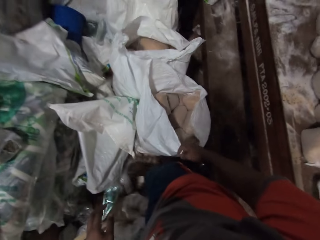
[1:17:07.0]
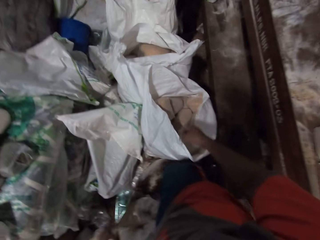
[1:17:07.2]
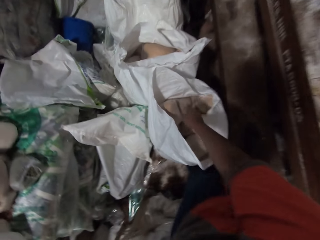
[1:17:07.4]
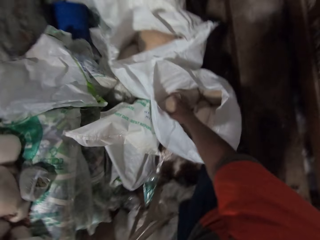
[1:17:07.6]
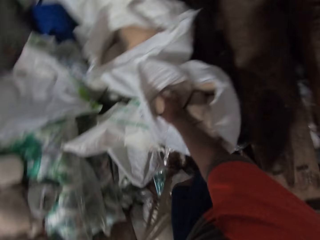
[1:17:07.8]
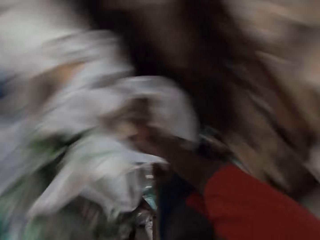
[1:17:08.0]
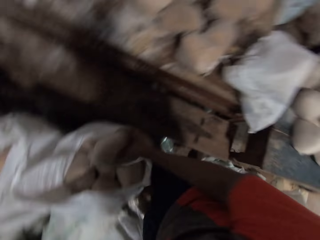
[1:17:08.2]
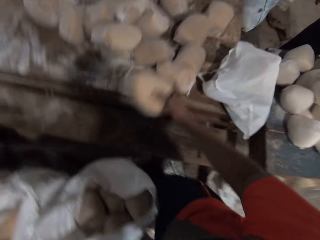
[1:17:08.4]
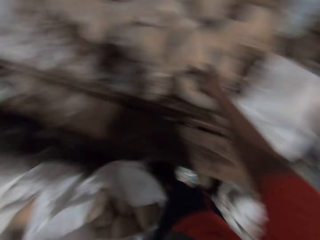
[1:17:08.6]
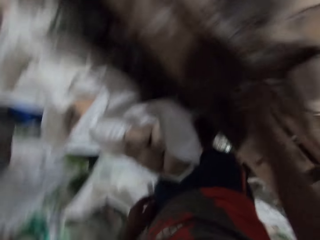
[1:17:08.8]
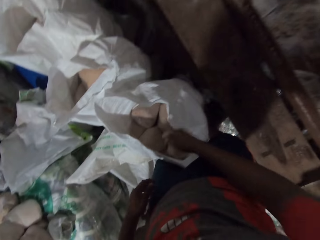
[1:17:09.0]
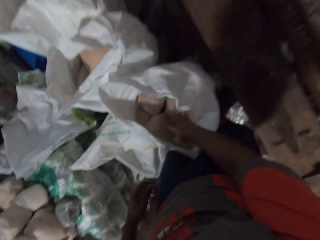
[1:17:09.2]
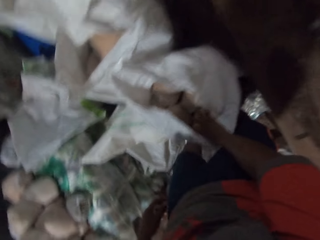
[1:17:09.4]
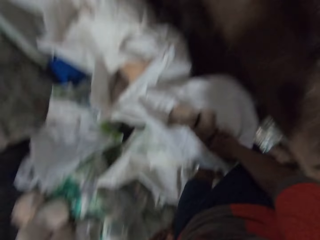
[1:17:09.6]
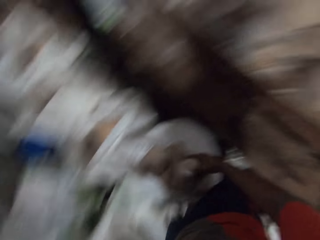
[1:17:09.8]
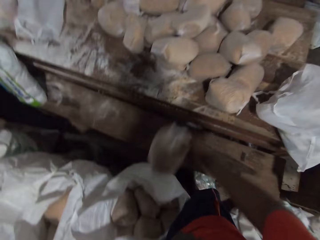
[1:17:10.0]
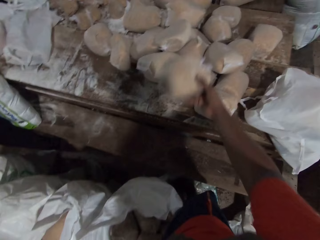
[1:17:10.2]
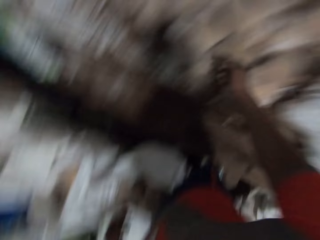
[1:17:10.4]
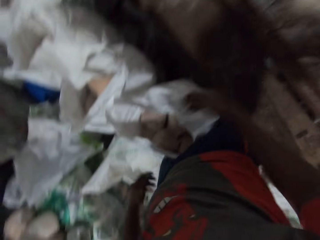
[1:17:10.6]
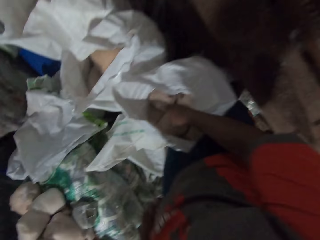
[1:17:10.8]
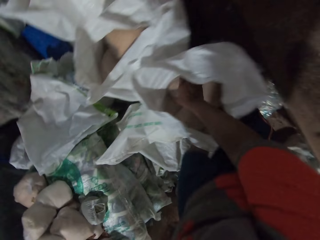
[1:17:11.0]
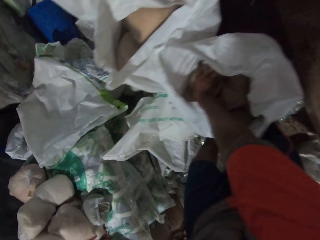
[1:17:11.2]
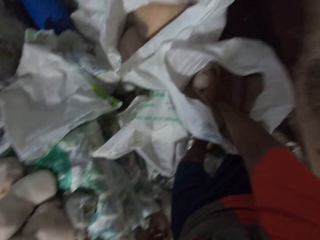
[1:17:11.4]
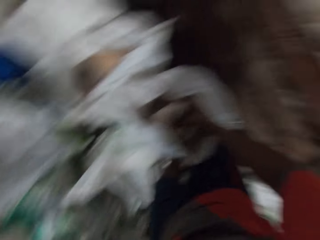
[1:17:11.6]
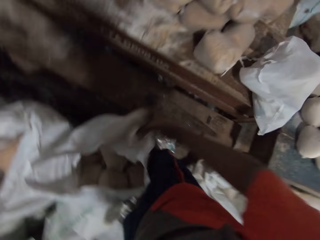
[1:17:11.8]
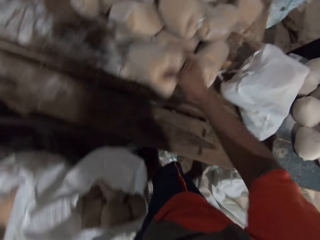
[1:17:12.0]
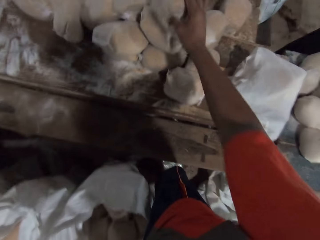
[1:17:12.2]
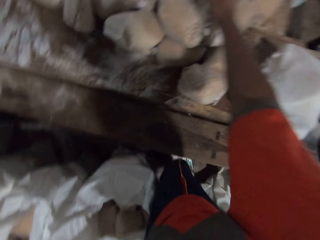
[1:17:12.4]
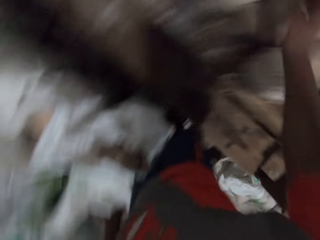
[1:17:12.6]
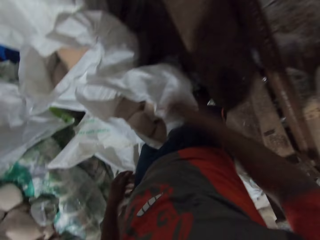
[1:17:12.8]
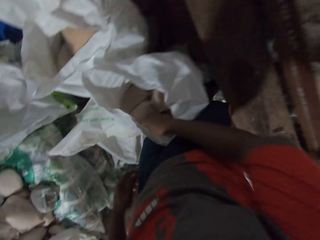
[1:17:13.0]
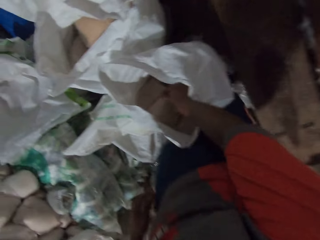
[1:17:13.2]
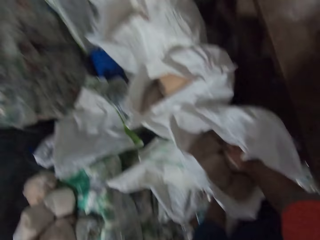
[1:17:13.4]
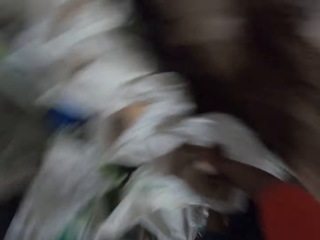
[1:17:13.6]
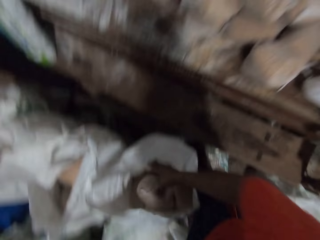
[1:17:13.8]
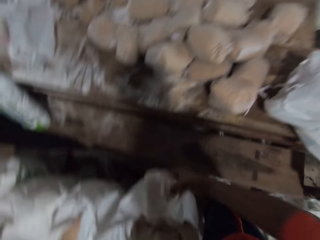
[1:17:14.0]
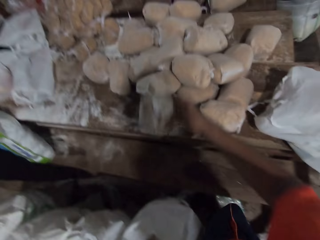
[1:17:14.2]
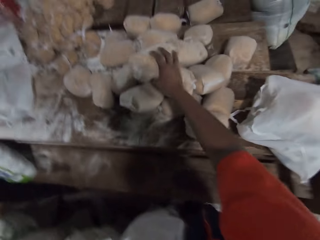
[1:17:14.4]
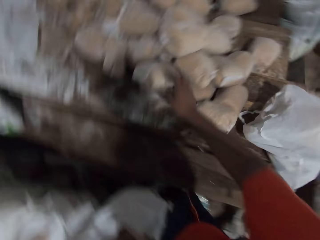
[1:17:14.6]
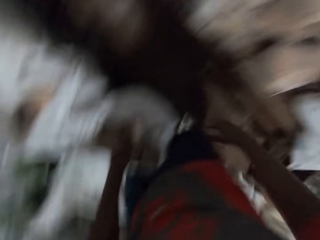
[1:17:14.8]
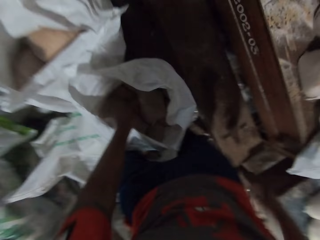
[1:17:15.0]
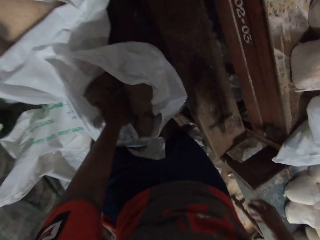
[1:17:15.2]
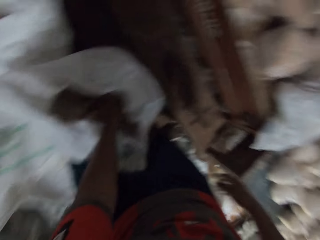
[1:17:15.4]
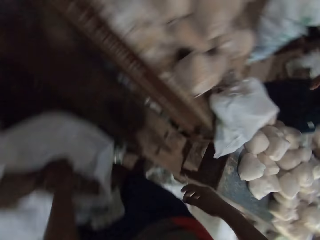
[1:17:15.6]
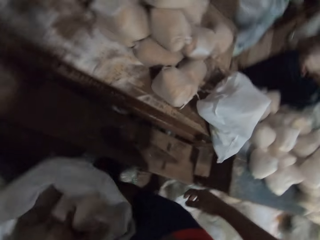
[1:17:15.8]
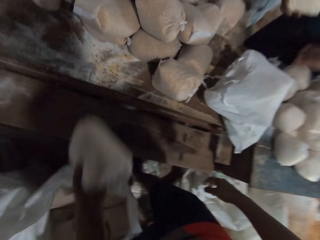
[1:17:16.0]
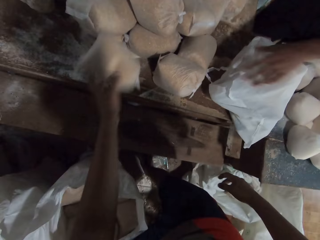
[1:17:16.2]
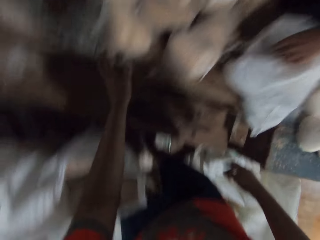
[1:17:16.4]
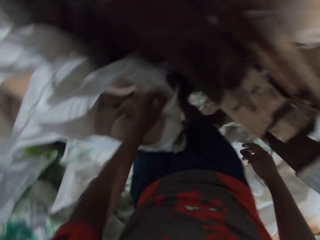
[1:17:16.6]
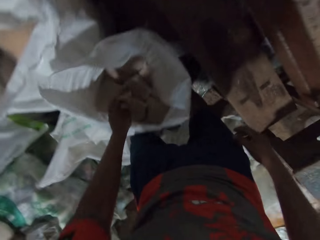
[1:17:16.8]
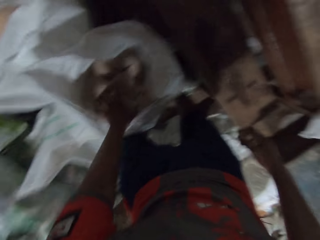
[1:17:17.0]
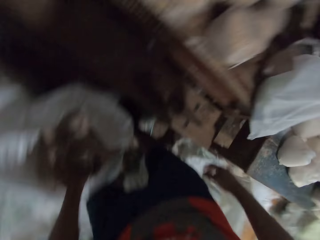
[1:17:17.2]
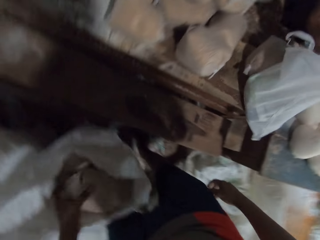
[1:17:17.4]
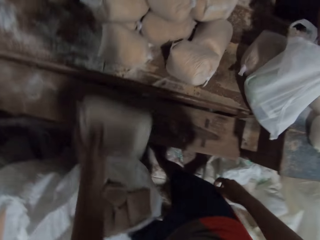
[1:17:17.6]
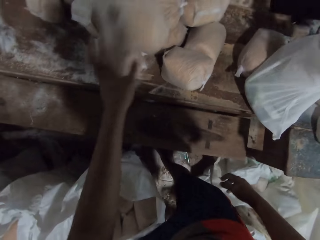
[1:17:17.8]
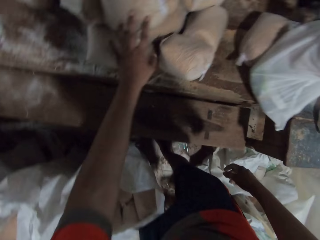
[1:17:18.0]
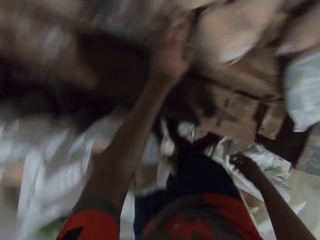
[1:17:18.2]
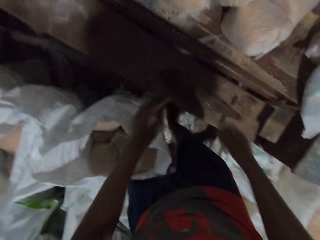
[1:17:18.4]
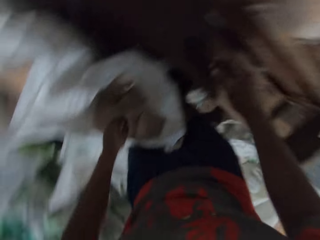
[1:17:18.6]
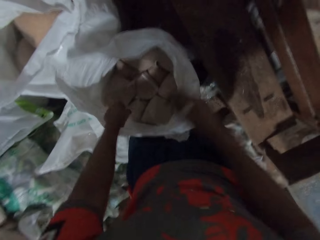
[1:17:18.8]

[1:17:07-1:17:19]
The camera wearer picks a wrap of wheat from a sack on the floor with his right hand. He unpacks some packs from the sack to the table. He drops the wrap of wheat on the table with his right hand. He picks a wrap of wheat from the sack on the floor with his right hand. He drops the wrap of wheat on the table with his right hand. He picks a wrap of wheat from the sack on the floor with his right hand. He drops the wrap of wheat on the table with his right hand. He picks a wrap of wheat from the sack on the floor with his right hand. He drops the wrap of wheat on the table with his right hand. He picks a wrap of wheat from the sack on the floor with his left hand. He drops the wrap of wheat on the table with his left hand. He picks a wrap of wheat from the sack on the floor with his left hand. He drops the wrap of wheat on the table with his left hand.

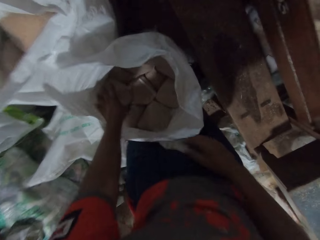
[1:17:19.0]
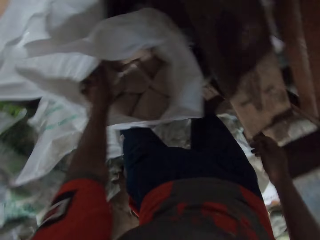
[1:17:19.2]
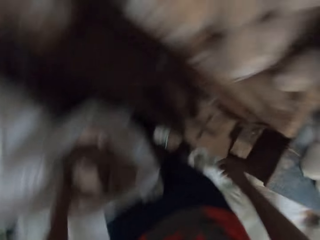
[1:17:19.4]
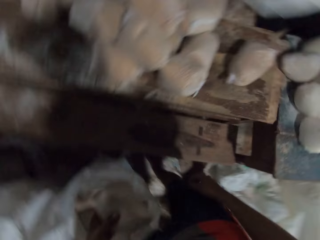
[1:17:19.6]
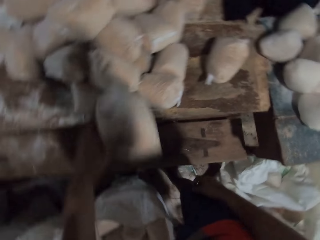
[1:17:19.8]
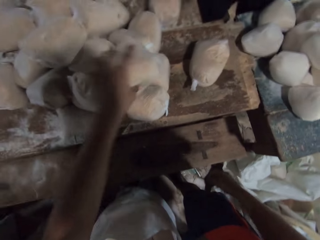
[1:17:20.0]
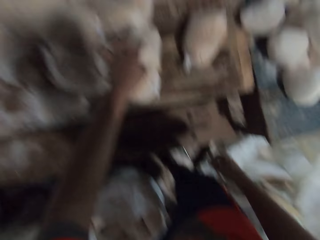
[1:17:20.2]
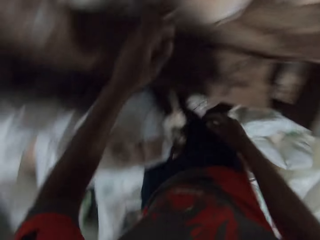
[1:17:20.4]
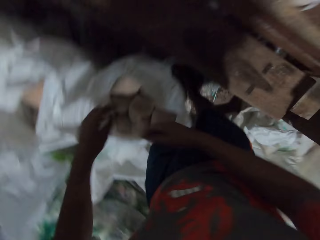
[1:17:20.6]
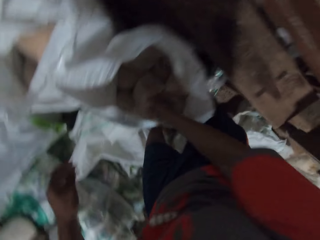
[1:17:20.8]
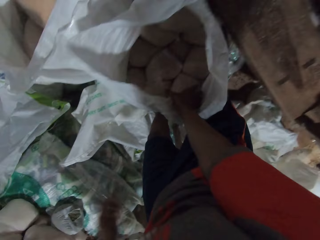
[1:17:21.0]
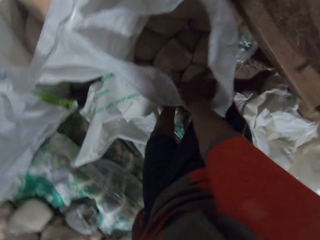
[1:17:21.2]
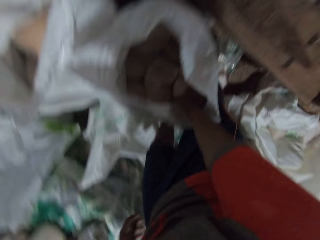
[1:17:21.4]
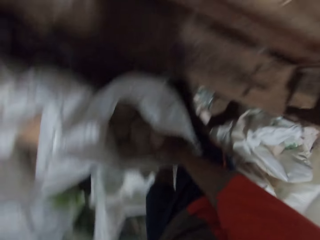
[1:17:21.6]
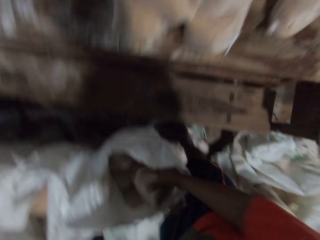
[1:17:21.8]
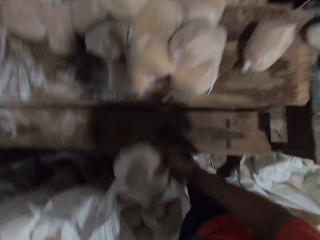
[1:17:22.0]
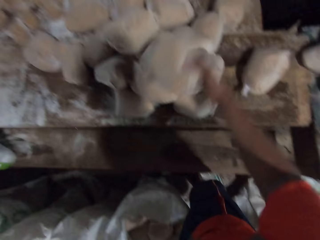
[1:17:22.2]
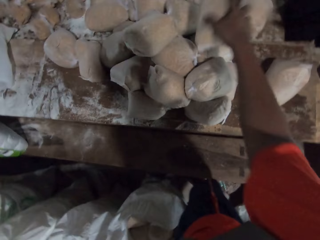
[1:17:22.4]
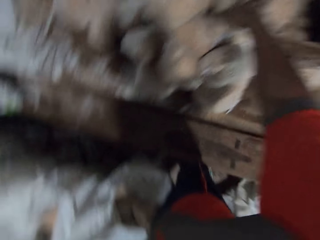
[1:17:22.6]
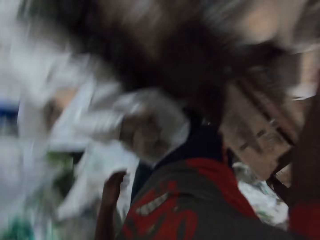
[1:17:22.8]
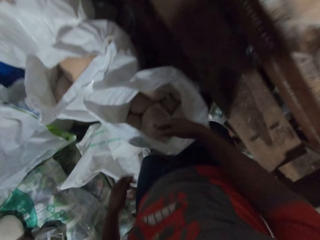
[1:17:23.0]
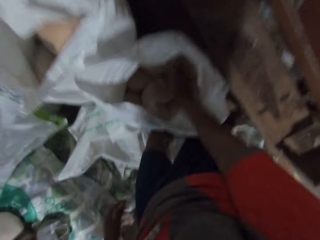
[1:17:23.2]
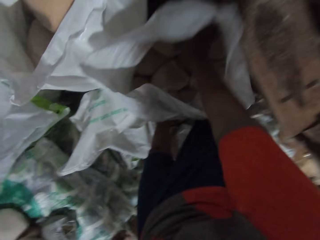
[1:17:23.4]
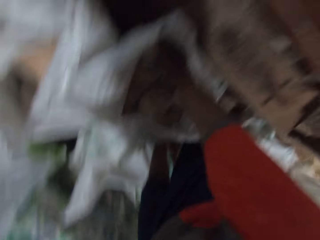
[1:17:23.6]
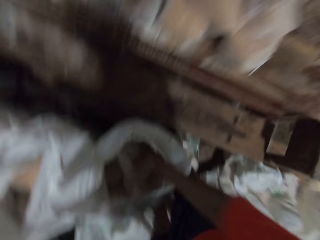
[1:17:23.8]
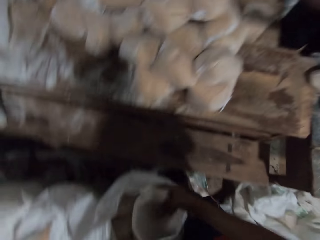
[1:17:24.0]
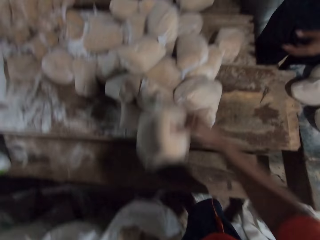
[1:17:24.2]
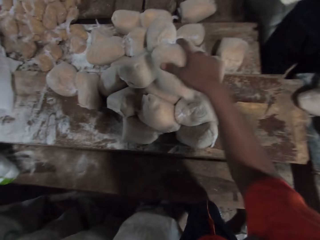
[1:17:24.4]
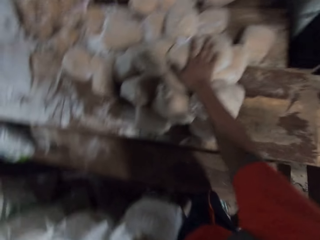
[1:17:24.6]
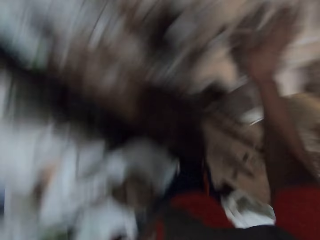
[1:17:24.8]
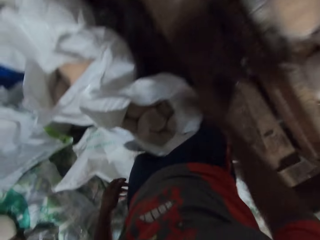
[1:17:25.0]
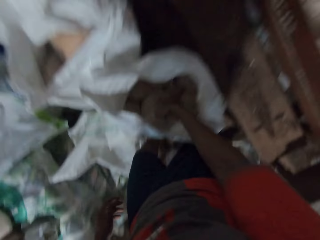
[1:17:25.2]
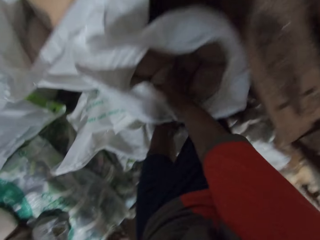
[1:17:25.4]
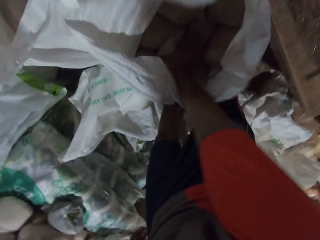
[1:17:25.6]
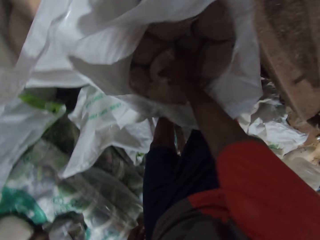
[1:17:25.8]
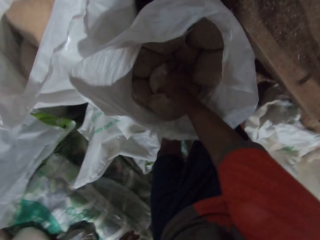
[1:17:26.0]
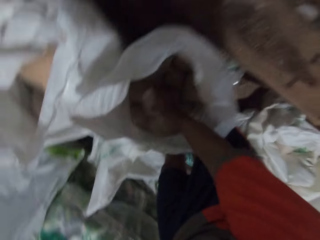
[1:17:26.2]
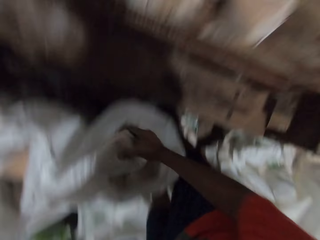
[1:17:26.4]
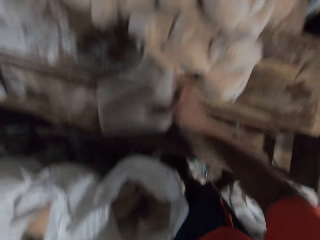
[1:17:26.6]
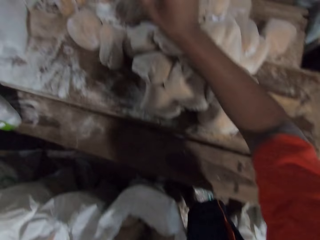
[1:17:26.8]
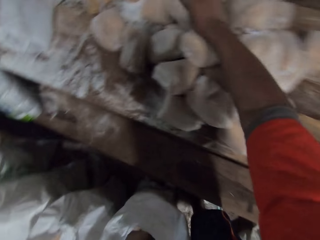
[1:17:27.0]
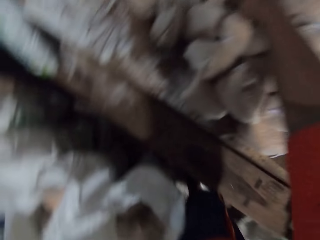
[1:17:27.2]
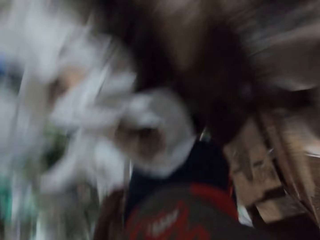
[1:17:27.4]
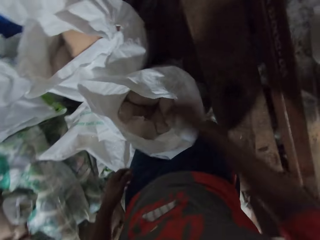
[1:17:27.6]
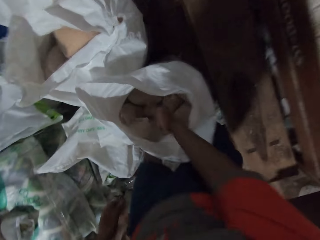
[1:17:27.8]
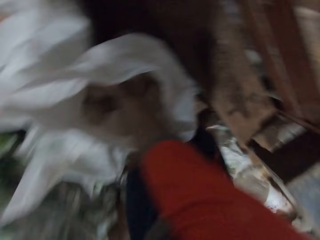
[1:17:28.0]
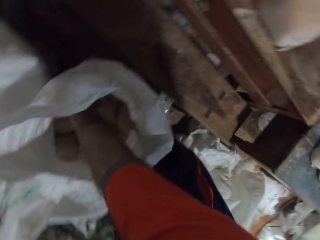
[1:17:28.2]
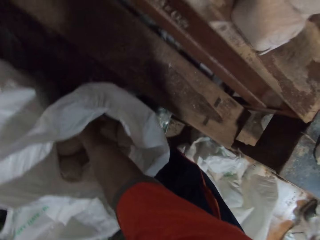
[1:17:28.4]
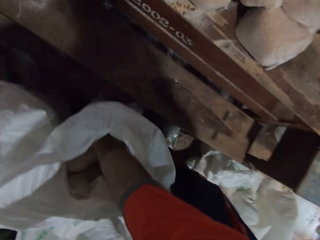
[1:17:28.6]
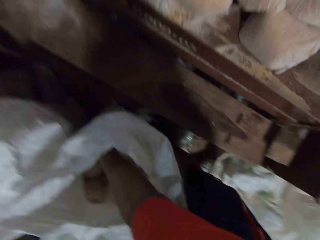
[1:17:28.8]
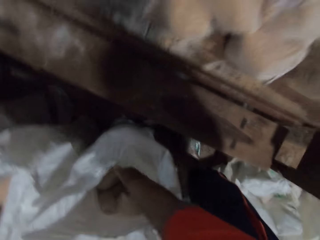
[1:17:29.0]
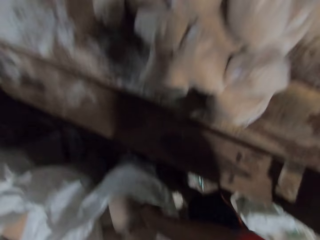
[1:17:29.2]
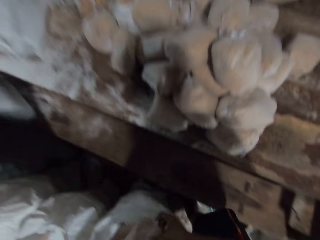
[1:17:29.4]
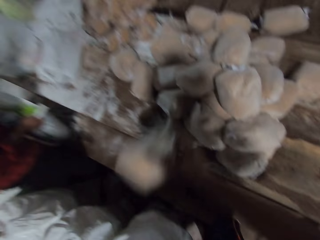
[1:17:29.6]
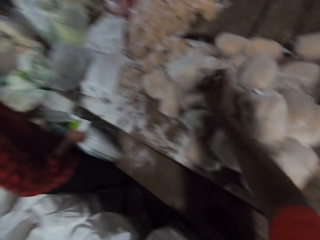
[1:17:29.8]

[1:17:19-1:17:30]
The camera wearer picks a wrap of wheat from the sack on the floor with his left hand. He drops the wrap of wheat on the table with his left hand. He picks a wrap of wheat from the sack on the floor with his right hand. He drops the wrap of wheat on the table with his right hand. He picks a wrap of wheat from the sack on the floor with his right hand. He drops the wrap of wheat on the table with his right hand. He picks a wrap of wheat from the sack on the floor with his right hand. He drops the wrap of wheat on the table with his right hand. He picks a wrap of wheat from the sack on the floor with his right hand.
